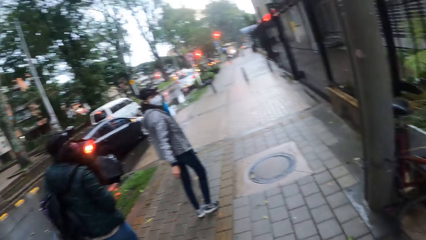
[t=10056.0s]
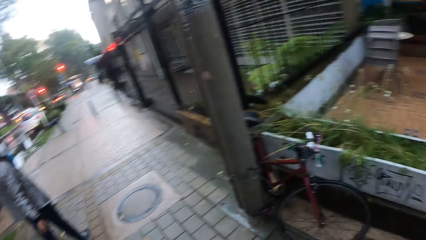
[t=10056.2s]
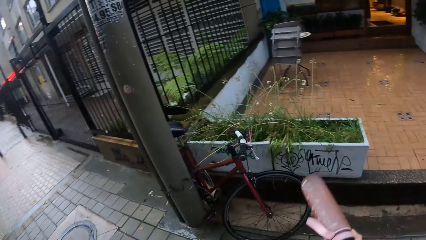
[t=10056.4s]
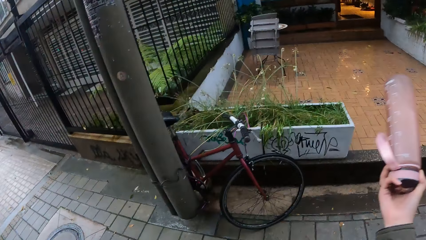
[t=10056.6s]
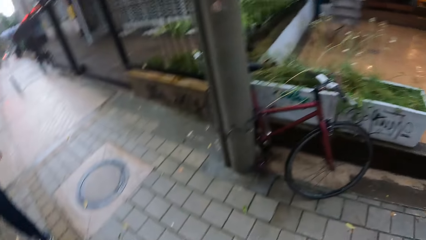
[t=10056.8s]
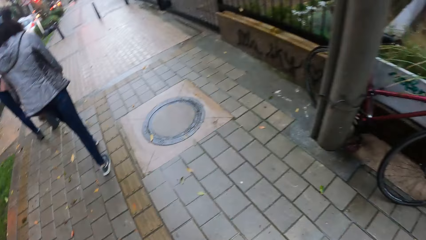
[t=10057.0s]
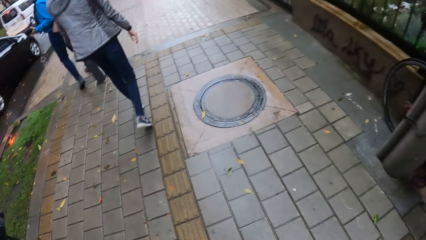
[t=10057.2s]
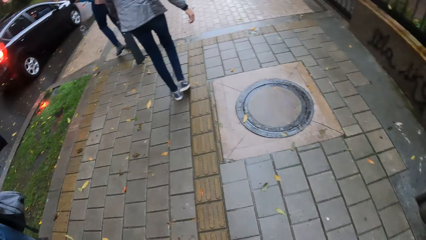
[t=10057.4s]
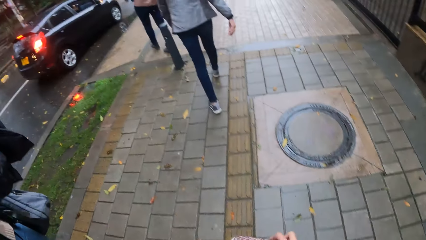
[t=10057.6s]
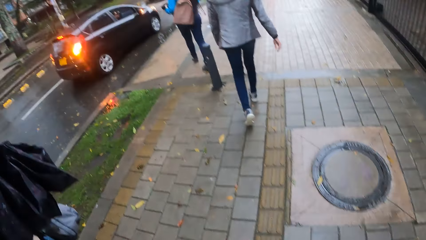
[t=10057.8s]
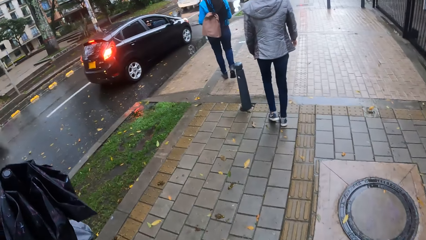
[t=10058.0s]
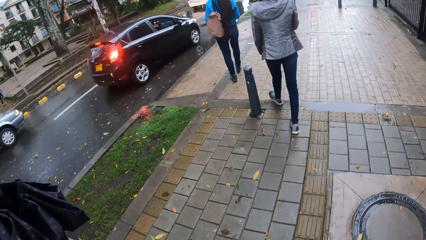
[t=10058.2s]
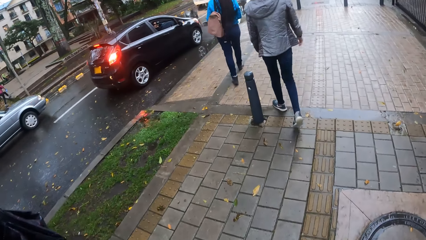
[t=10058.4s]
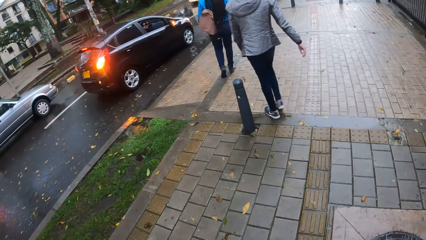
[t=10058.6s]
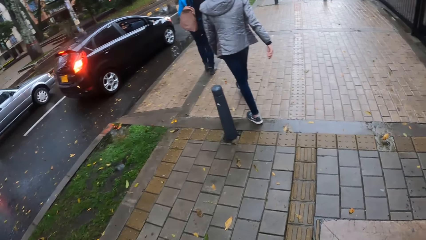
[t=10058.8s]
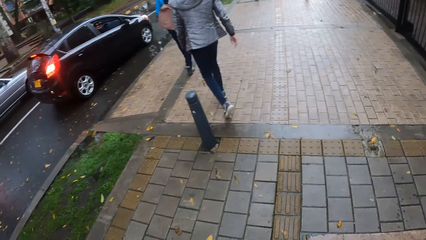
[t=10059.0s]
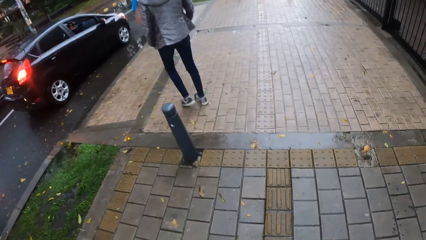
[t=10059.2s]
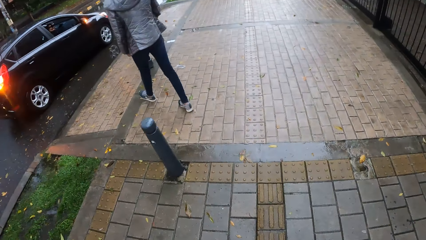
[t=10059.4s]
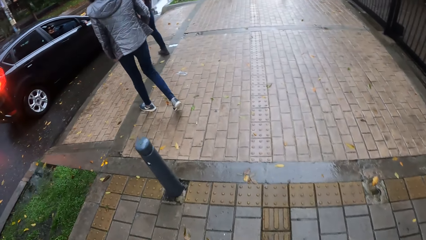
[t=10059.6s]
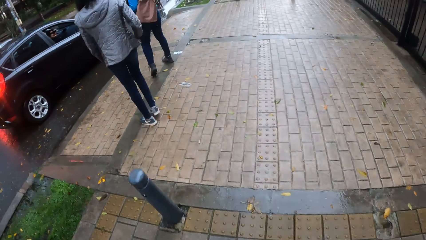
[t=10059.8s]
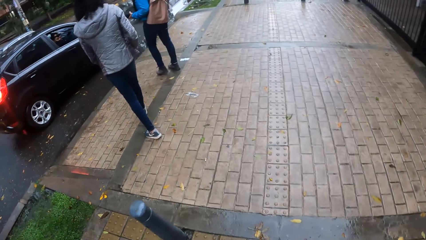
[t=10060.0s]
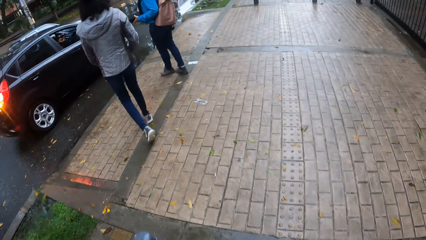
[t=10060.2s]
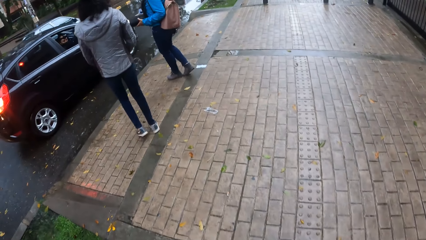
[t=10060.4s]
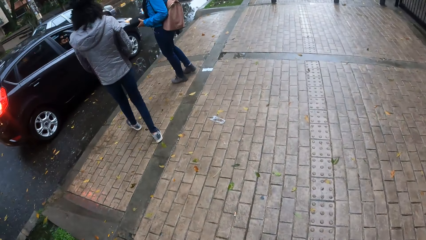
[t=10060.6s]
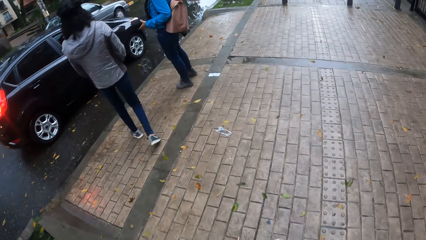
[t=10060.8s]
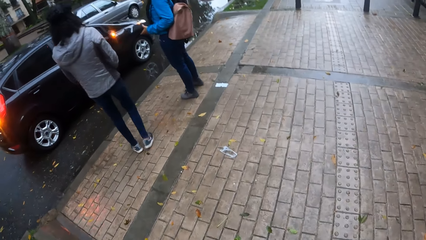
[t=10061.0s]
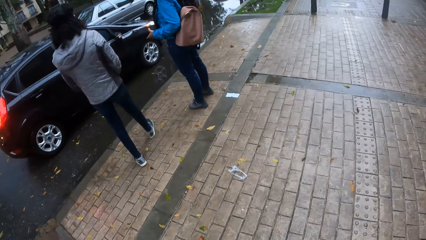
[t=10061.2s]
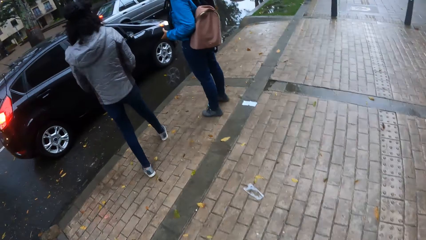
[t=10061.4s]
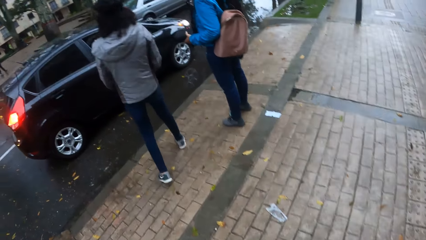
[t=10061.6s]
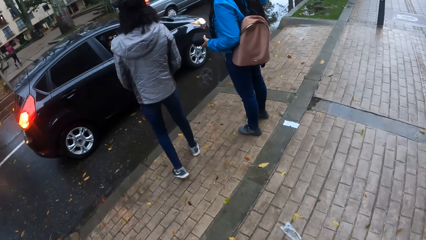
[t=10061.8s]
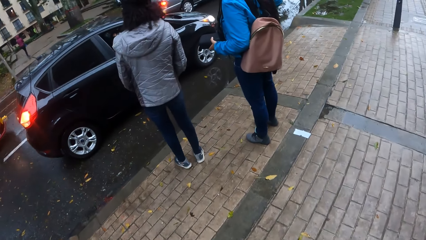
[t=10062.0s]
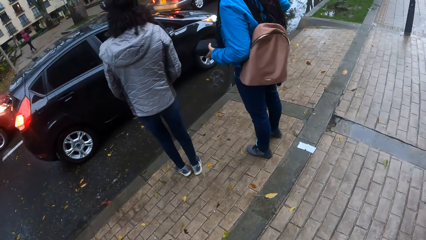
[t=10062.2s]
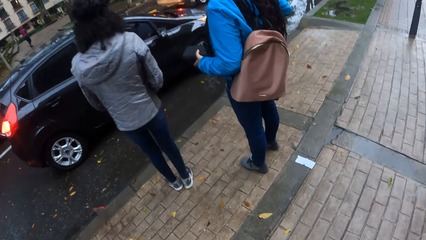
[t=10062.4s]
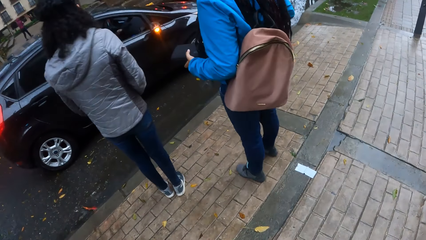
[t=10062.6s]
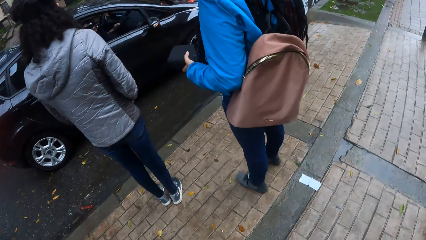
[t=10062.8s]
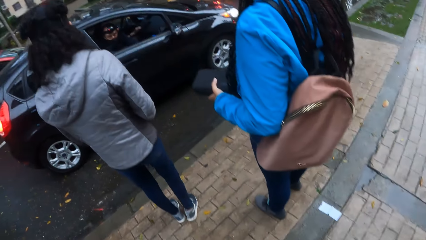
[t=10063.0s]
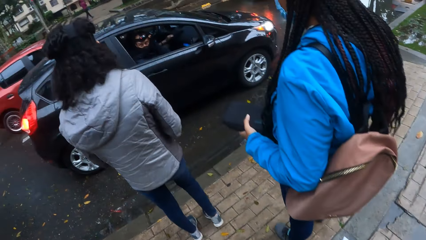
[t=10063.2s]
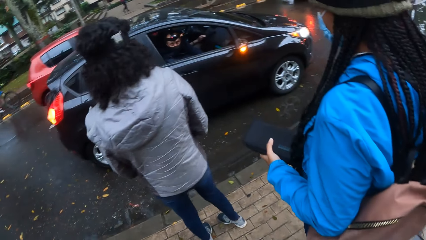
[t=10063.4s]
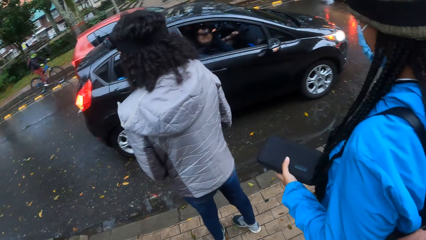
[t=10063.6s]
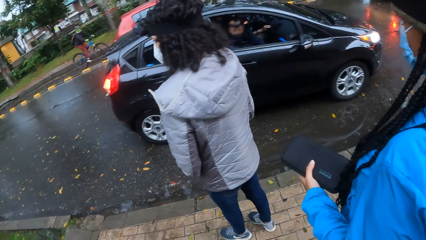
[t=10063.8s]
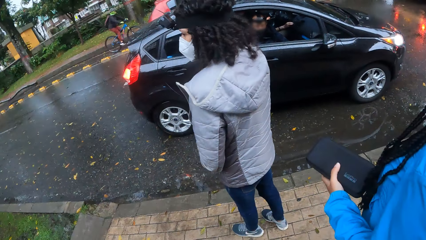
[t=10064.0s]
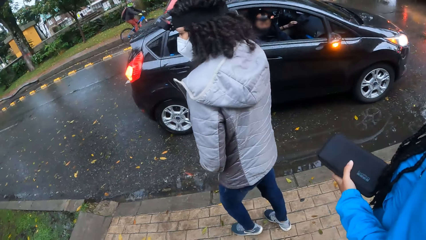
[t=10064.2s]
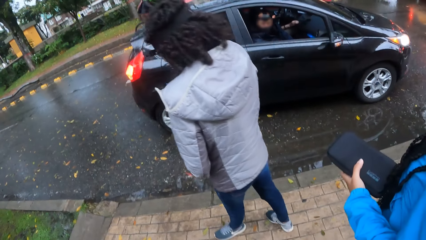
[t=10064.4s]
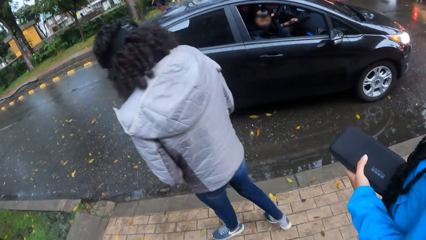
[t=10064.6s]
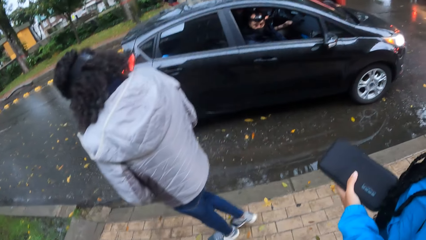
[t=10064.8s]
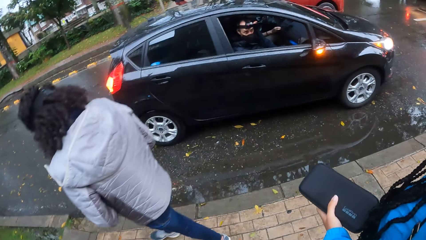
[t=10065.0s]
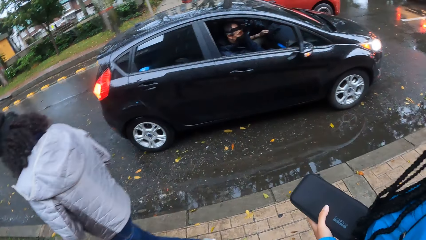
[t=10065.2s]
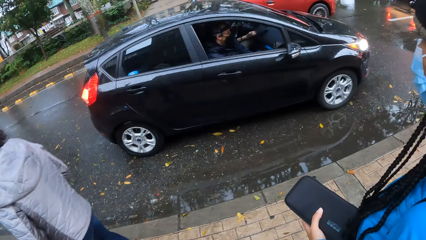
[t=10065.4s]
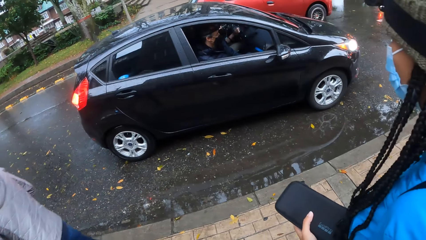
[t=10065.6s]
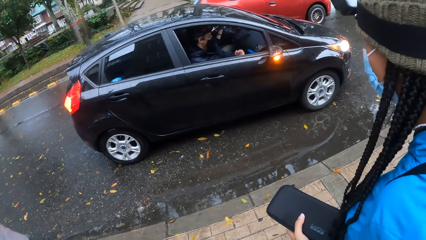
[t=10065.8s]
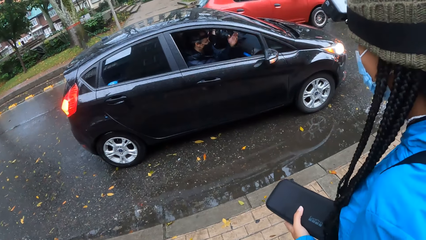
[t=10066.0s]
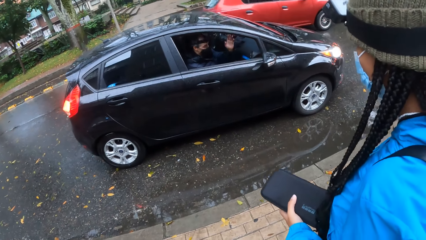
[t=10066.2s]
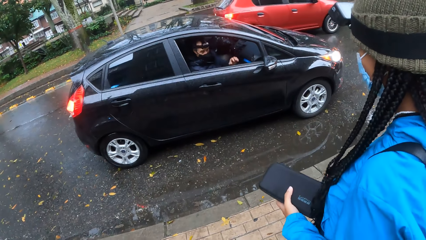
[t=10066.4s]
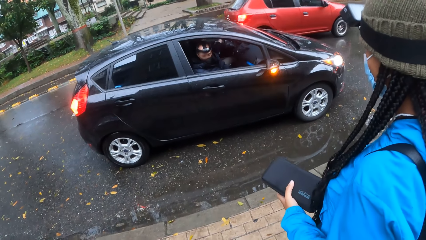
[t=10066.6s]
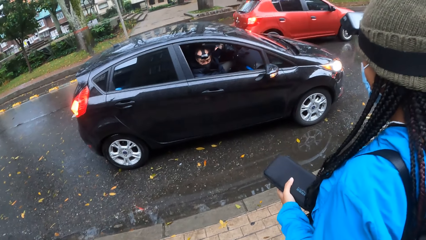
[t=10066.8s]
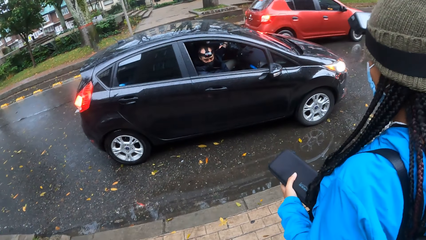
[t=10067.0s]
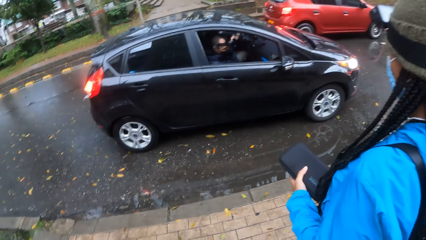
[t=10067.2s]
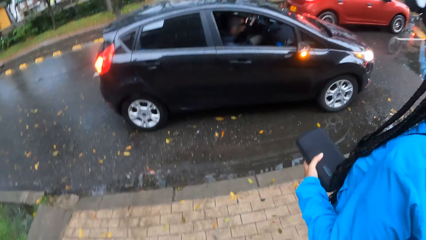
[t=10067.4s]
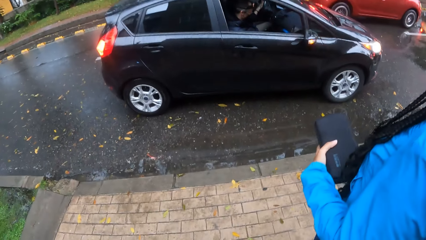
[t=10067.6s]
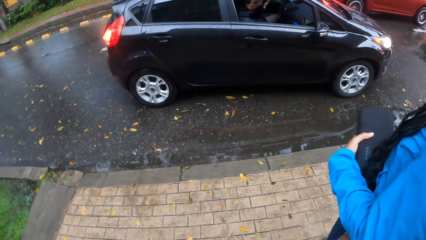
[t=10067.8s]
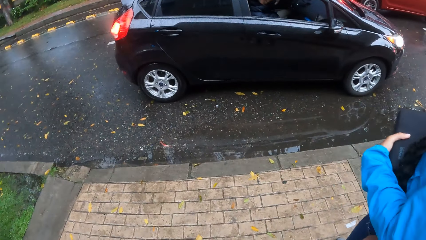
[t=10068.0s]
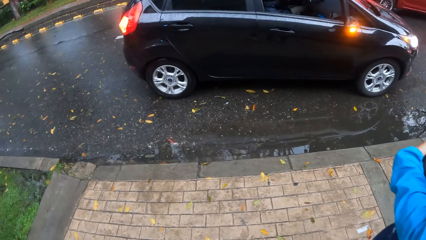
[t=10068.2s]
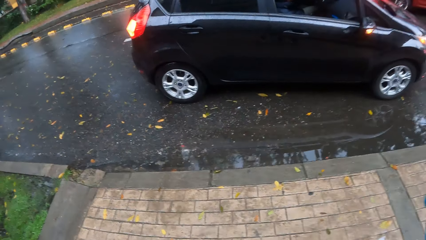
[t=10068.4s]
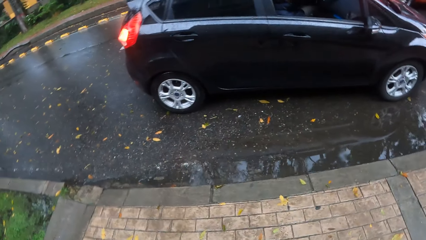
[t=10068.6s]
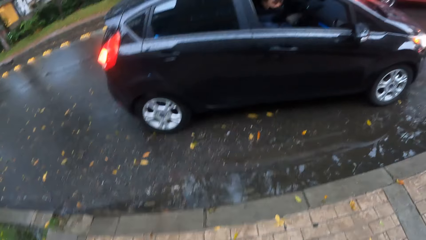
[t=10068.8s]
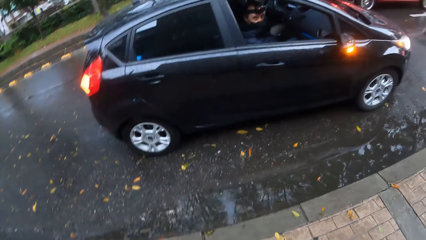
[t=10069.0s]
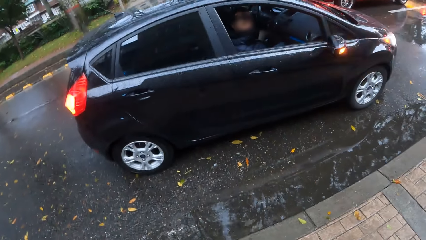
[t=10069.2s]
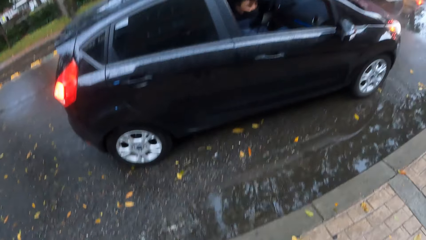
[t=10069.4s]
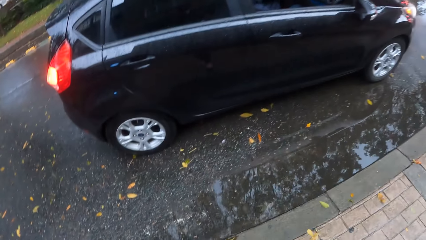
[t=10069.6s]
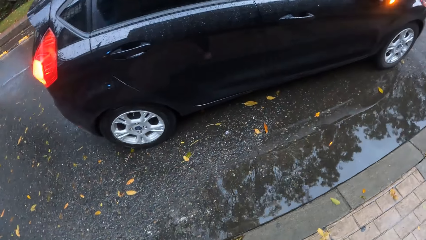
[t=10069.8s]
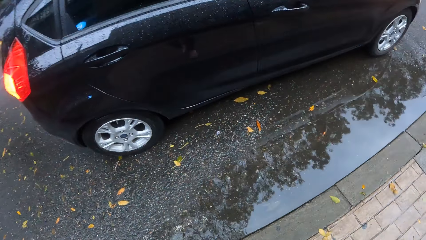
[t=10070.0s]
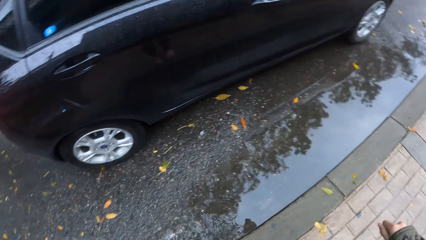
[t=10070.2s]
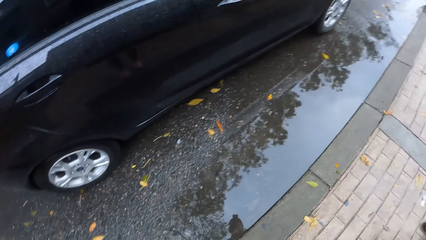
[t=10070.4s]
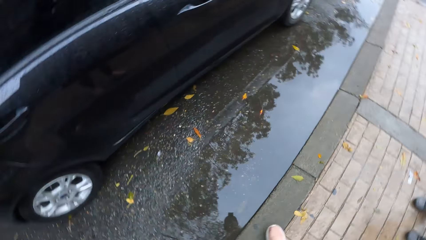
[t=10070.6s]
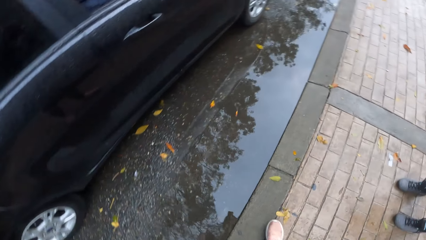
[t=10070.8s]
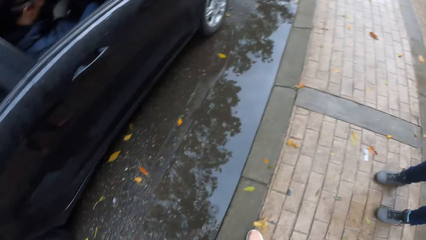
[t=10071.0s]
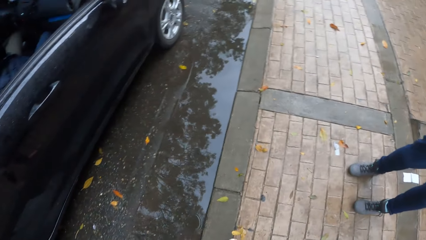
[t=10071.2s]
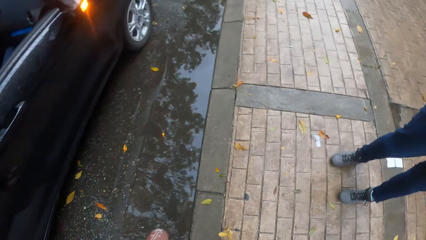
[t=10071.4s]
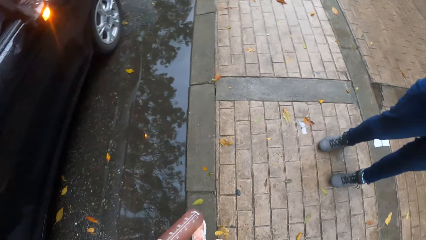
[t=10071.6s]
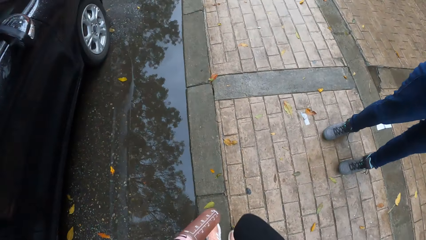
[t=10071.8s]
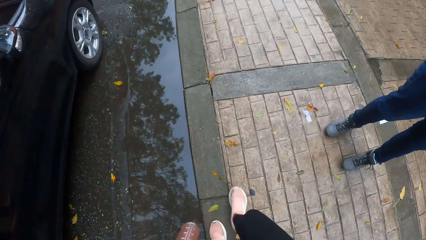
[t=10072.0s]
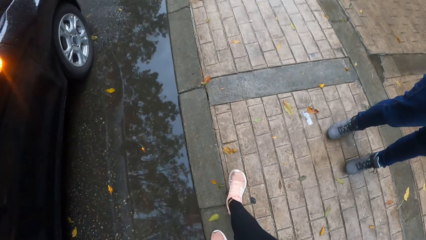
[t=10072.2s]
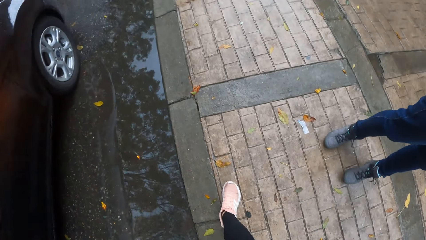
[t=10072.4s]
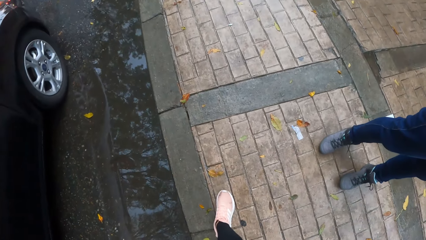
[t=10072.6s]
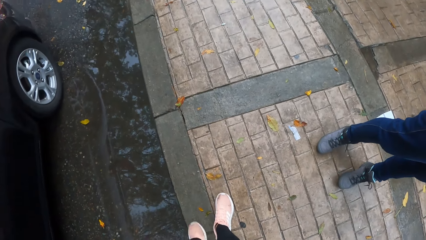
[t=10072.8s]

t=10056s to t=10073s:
A silver car drives past the car. The camera wearer looks around in the compound. A person walks around in the compound. The camera wearer walks around on a pavement.
